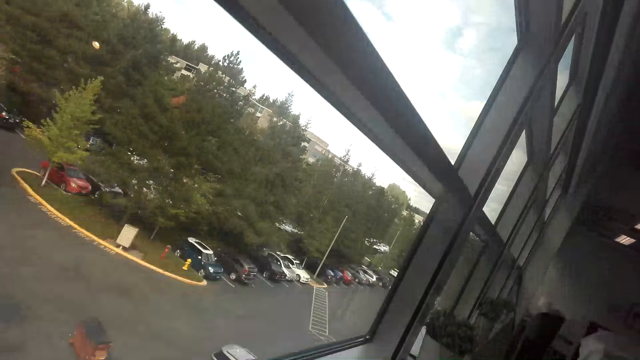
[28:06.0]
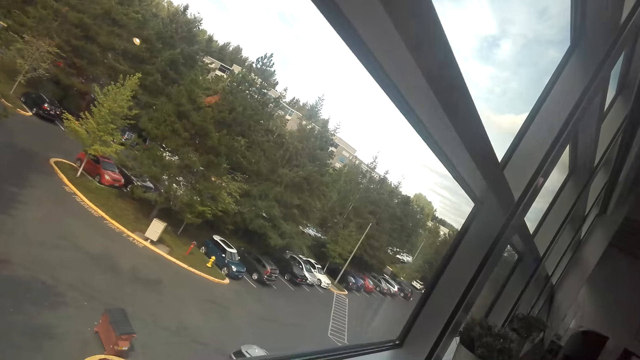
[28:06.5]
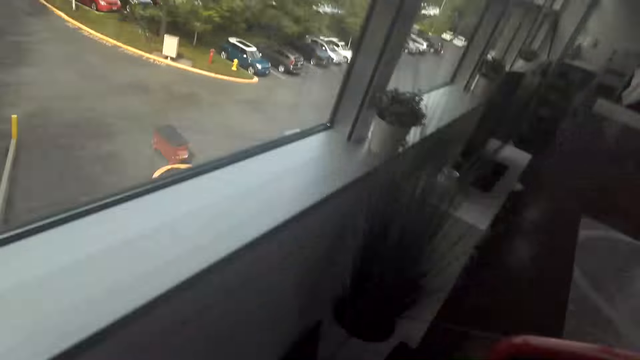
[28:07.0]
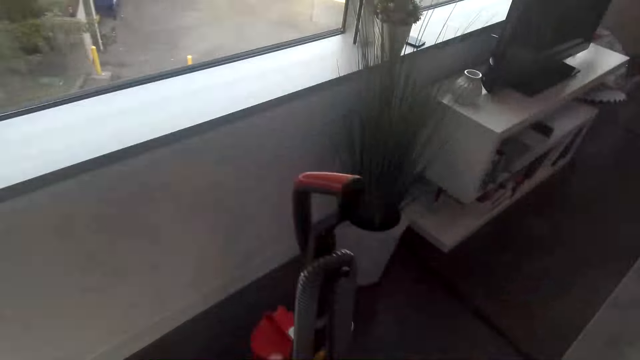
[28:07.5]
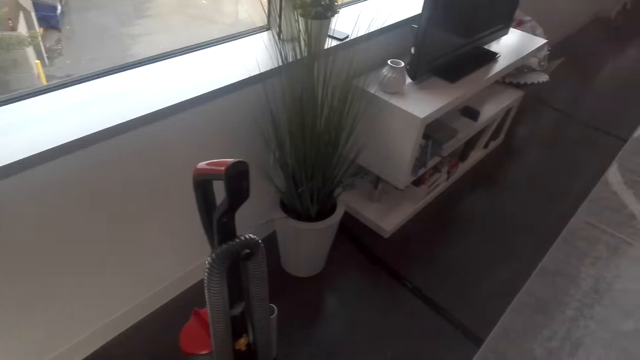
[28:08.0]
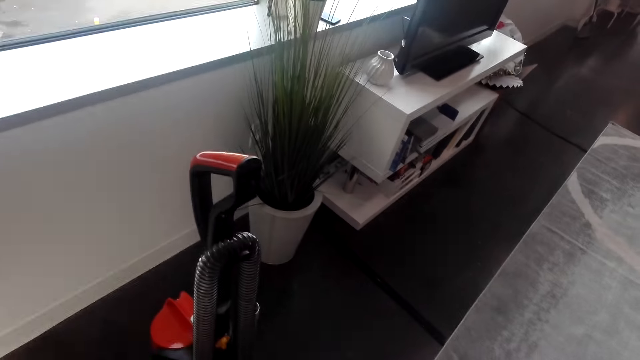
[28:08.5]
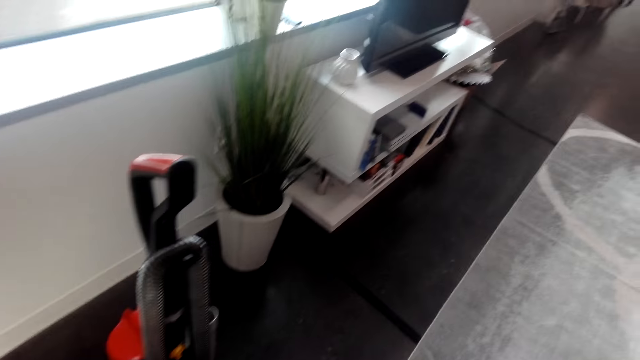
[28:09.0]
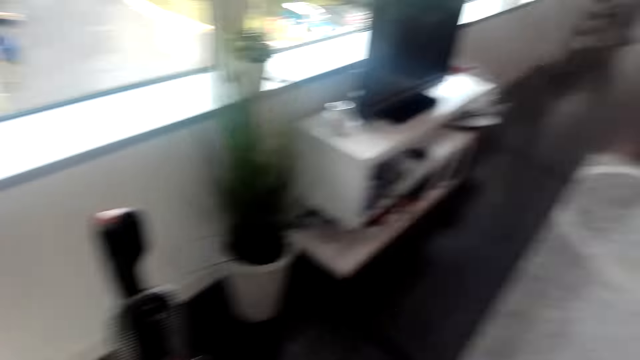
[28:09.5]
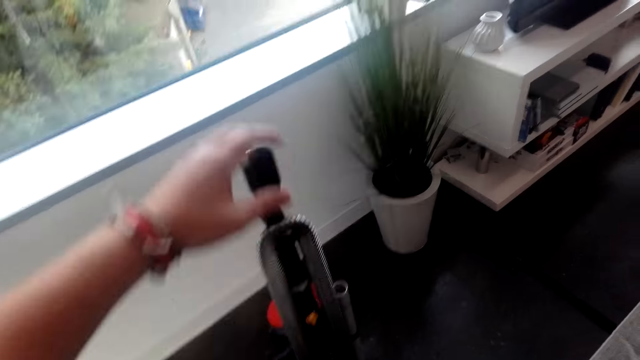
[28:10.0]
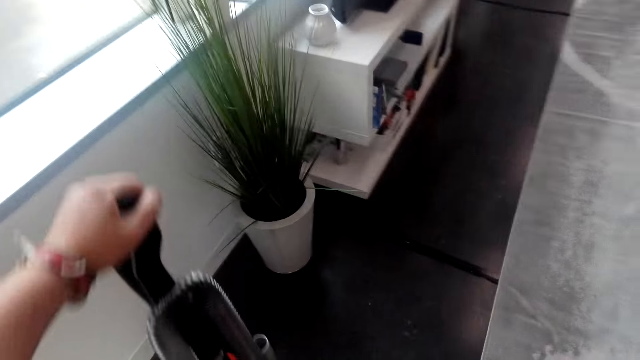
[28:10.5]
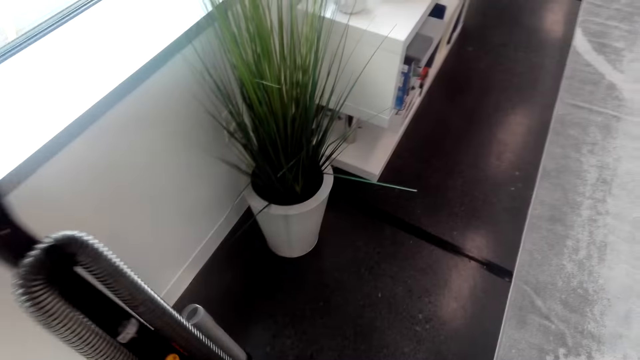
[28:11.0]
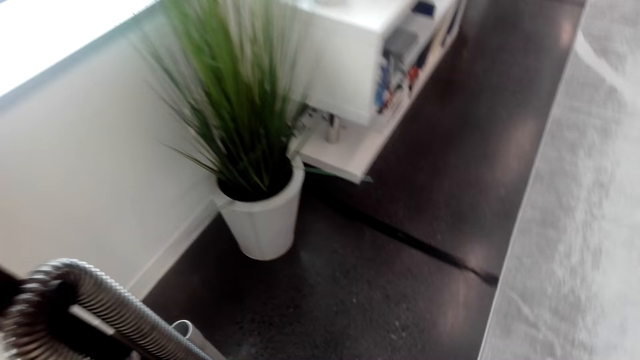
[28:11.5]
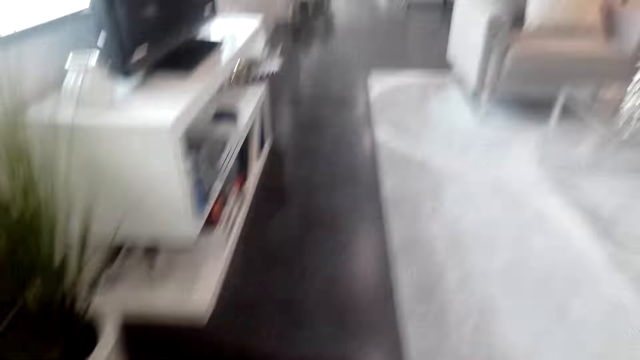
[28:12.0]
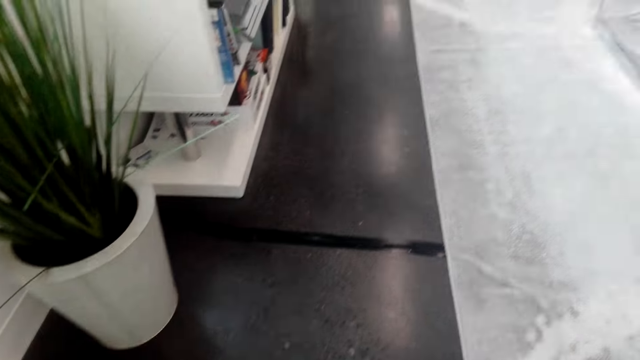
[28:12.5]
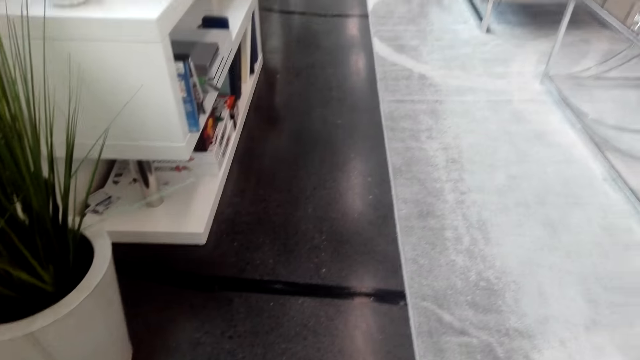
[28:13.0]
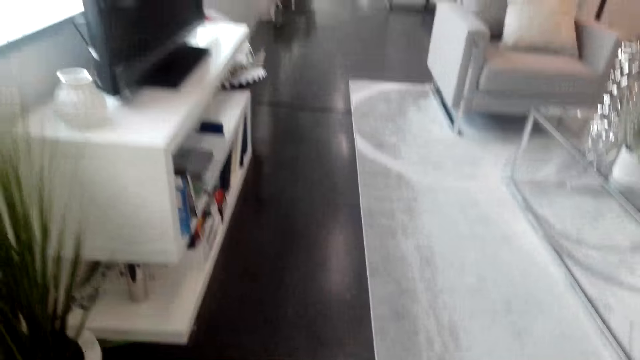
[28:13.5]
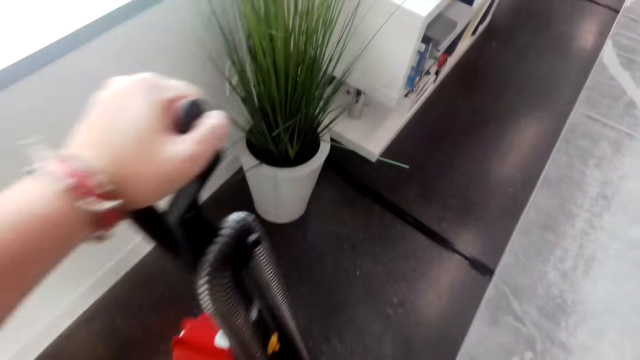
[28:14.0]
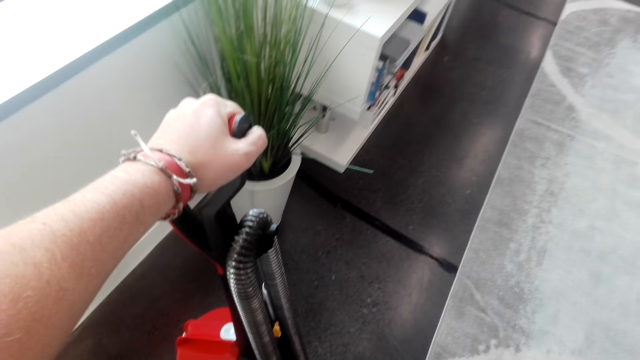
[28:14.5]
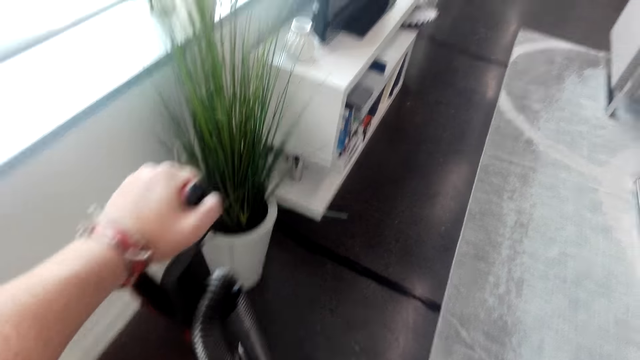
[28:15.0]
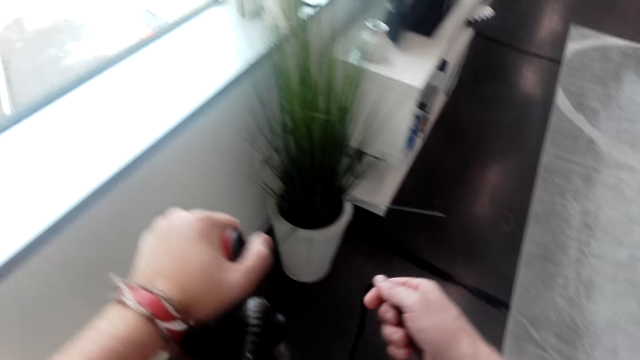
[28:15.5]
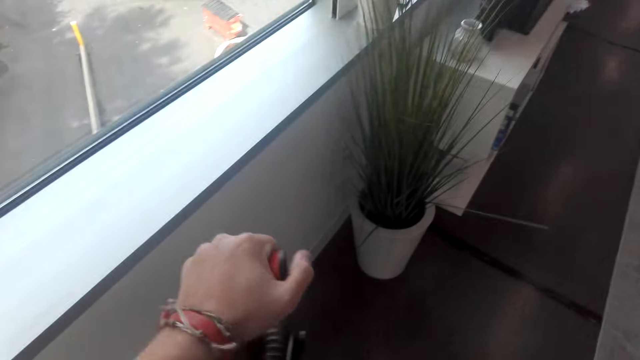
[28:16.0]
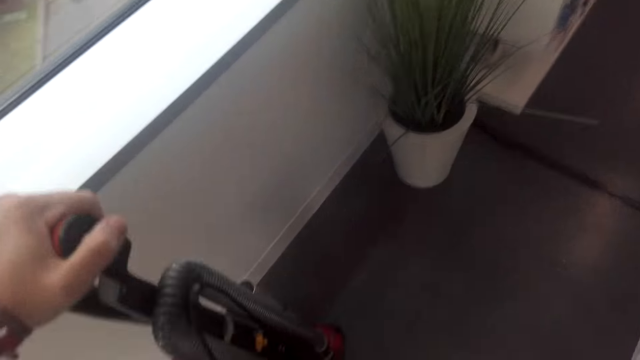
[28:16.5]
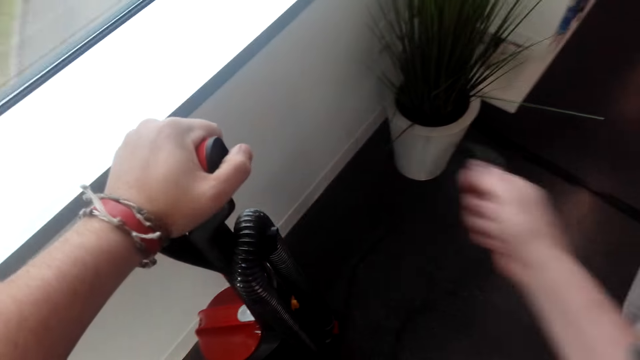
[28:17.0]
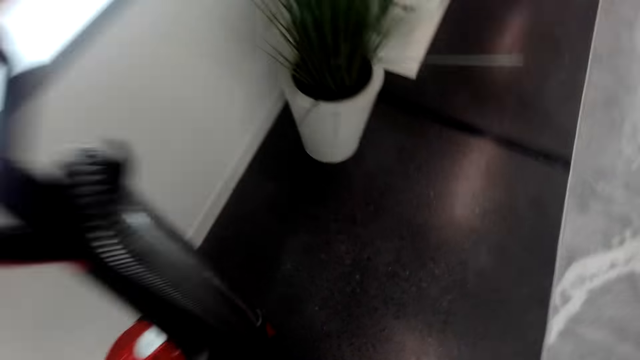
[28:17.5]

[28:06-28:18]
The camera wearer holds the vacuum cleaner. They touch the vacuum cleaner. They walk around the room. They touch the vacuum cleaner. They fold the cable with the hand.

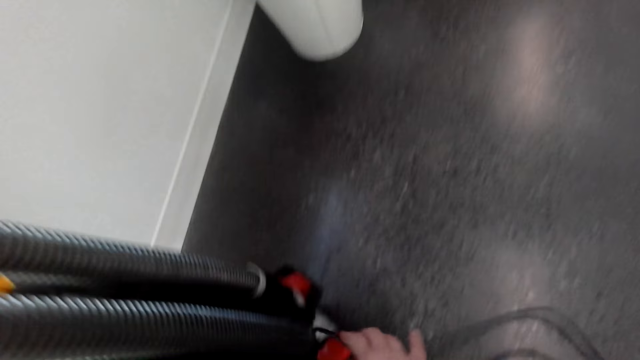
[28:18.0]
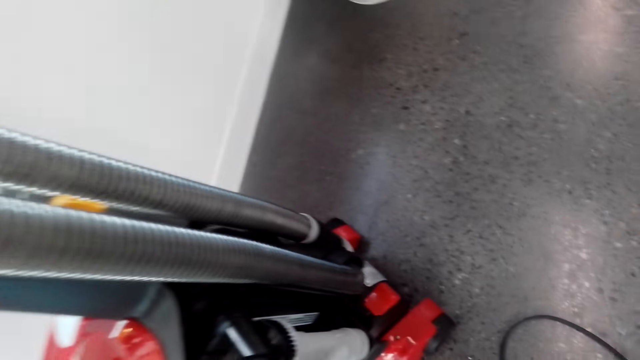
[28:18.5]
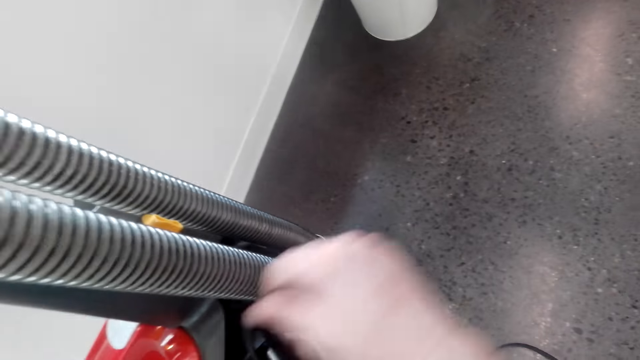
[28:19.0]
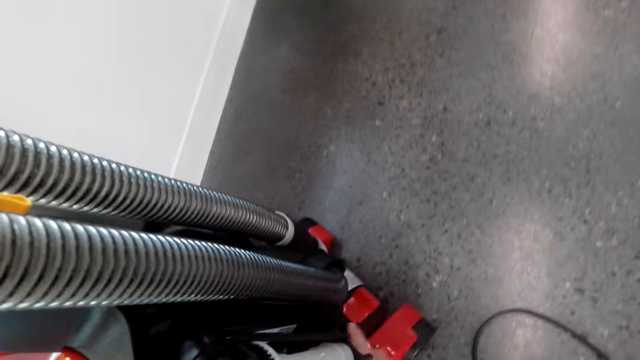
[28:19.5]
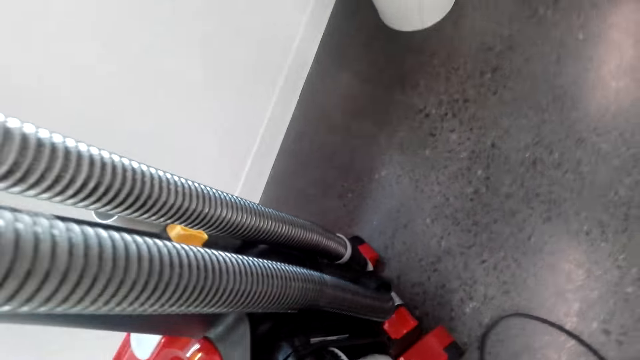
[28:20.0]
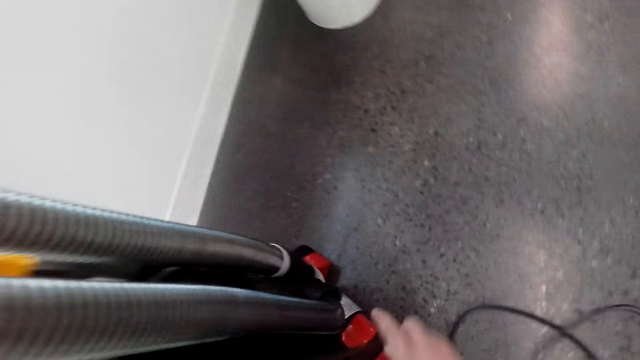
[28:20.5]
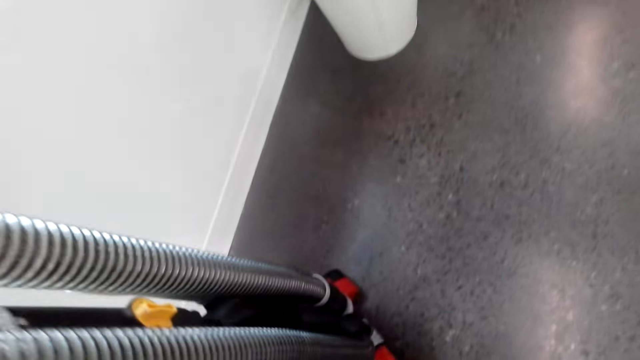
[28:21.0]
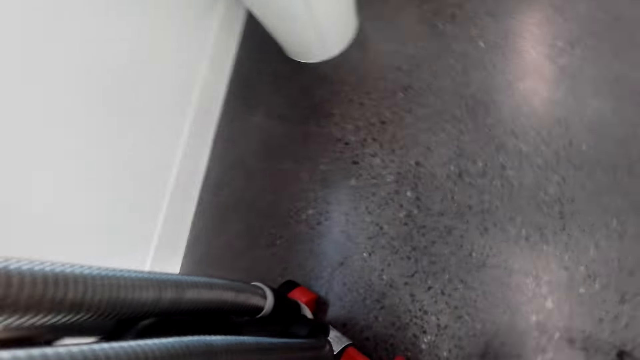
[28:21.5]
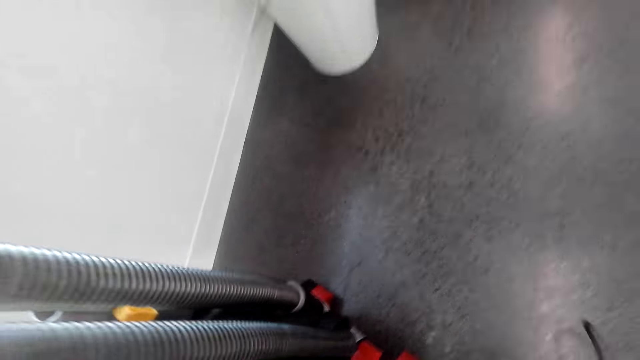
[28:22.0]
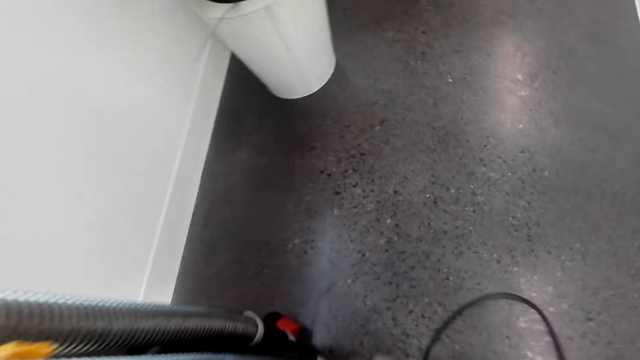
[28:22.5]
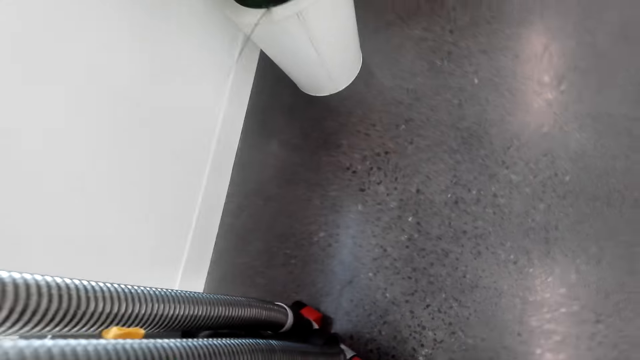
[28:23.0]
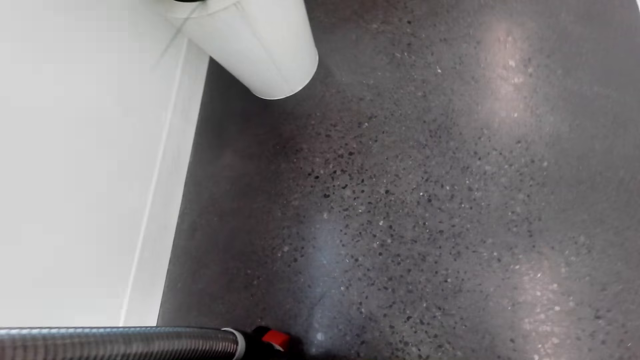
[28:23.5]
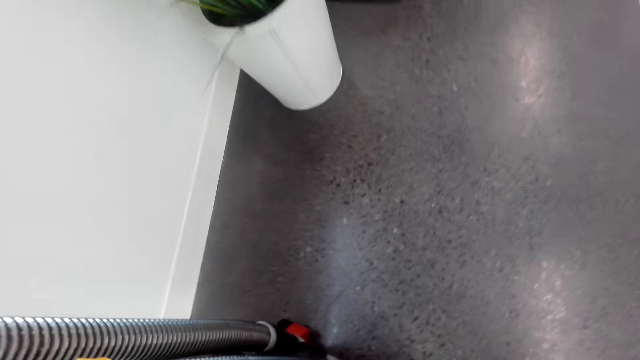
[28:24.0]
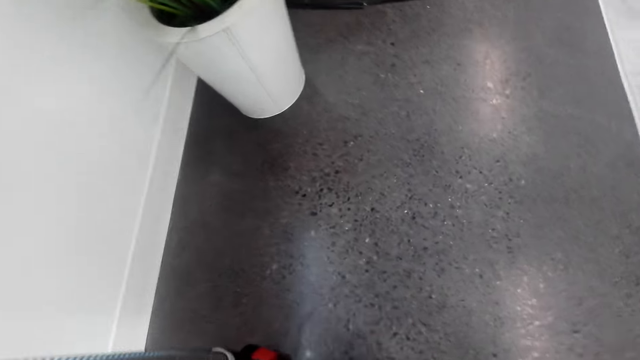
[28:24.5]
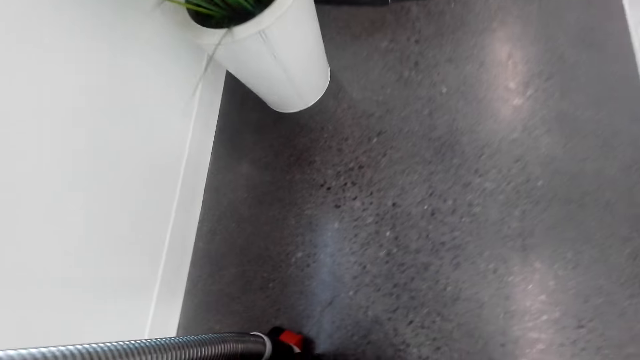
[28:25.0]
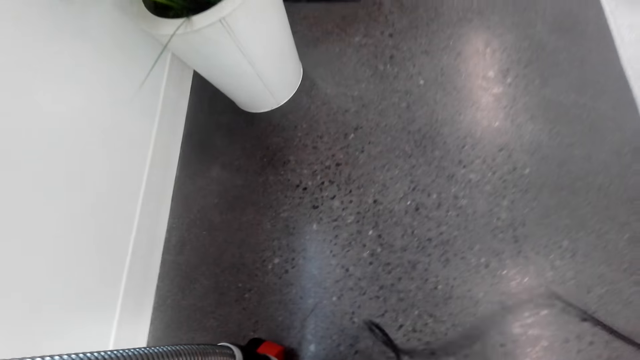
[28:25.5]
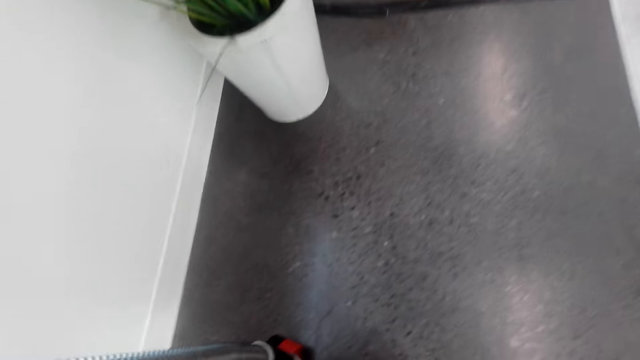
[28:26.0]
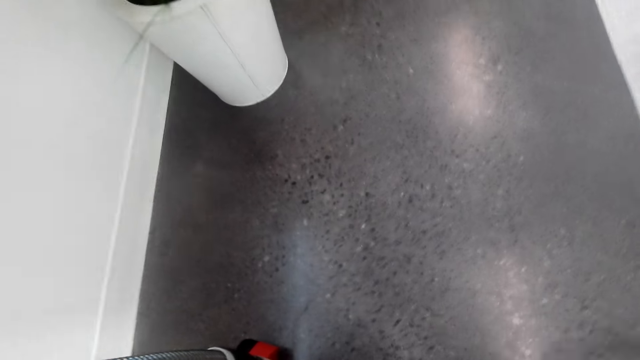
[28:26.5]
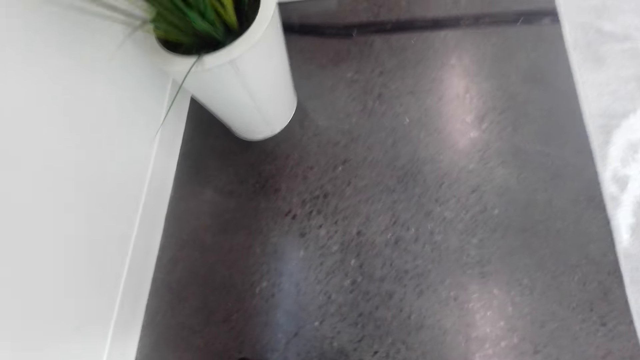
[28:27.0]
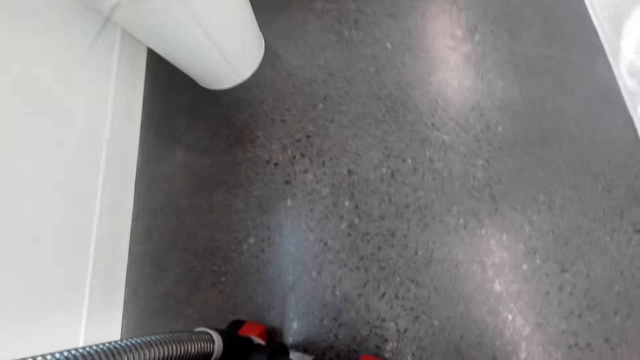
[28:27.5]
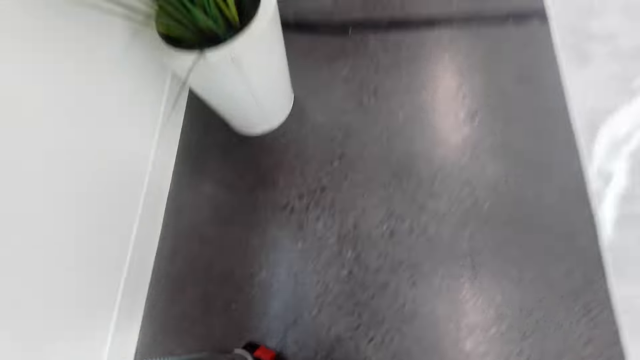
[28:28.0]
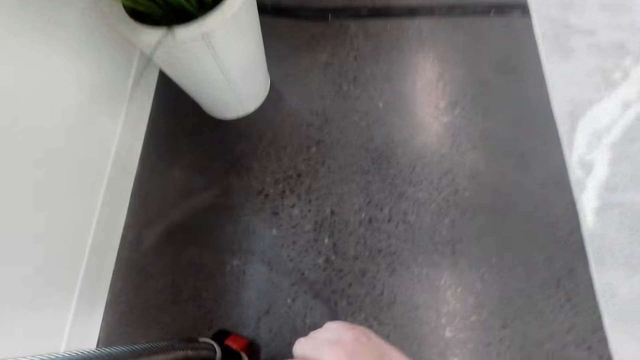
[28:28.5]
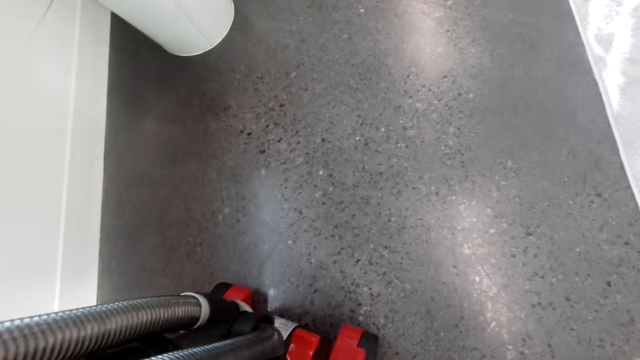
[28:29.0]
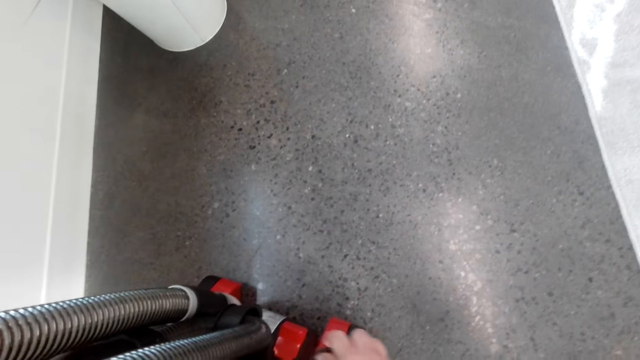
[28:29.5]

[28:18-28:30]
The camera wearer ties the cable on the vacuum cleaner.
